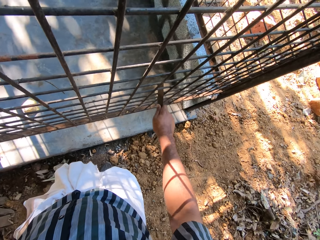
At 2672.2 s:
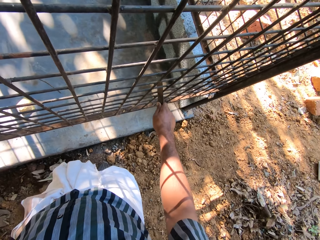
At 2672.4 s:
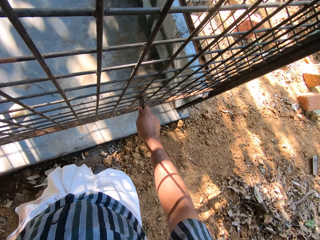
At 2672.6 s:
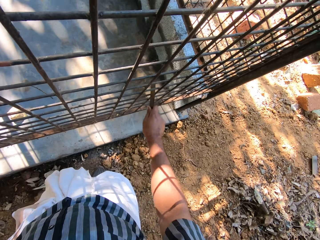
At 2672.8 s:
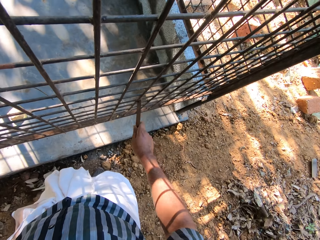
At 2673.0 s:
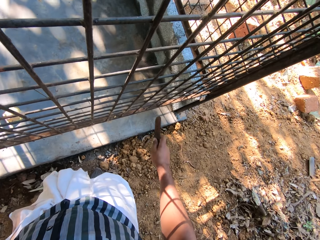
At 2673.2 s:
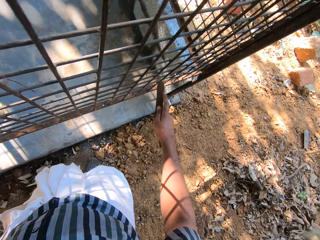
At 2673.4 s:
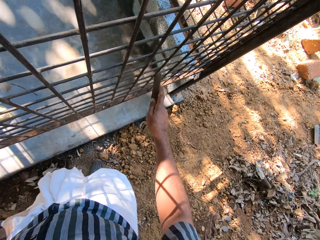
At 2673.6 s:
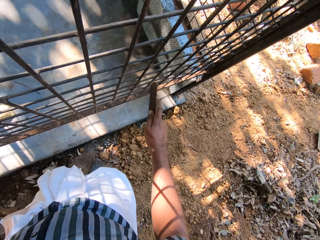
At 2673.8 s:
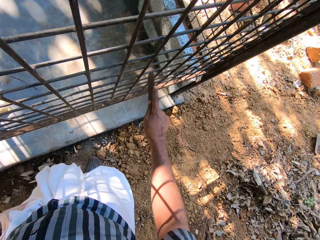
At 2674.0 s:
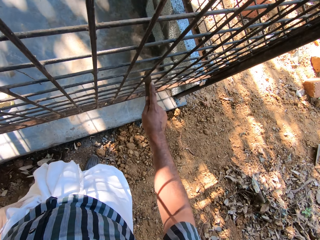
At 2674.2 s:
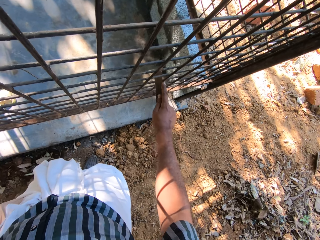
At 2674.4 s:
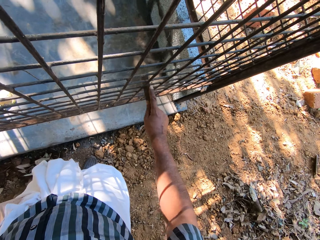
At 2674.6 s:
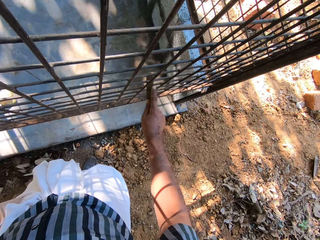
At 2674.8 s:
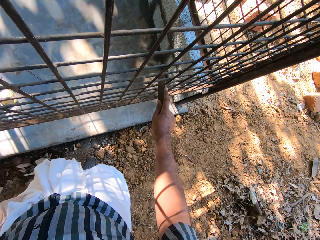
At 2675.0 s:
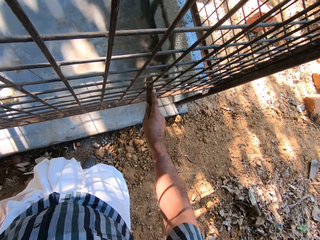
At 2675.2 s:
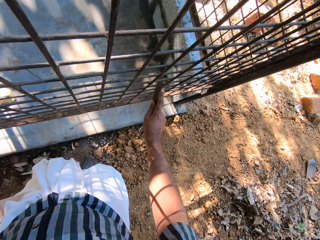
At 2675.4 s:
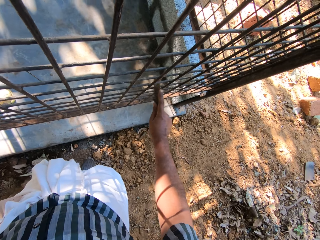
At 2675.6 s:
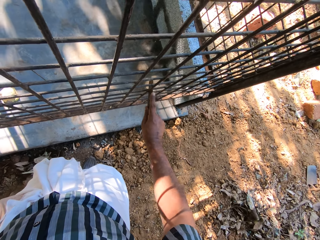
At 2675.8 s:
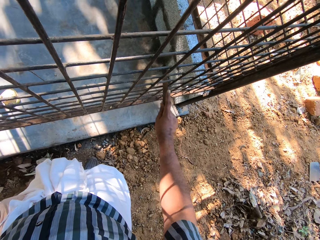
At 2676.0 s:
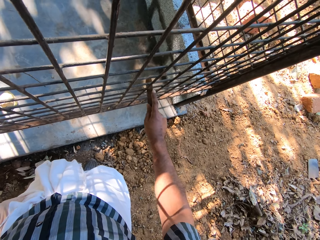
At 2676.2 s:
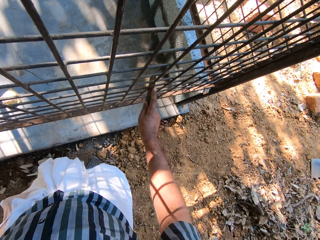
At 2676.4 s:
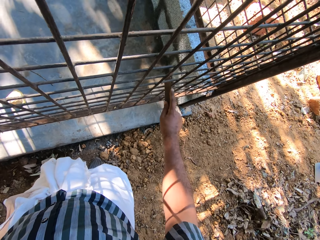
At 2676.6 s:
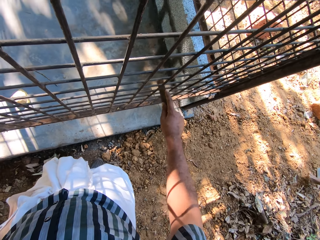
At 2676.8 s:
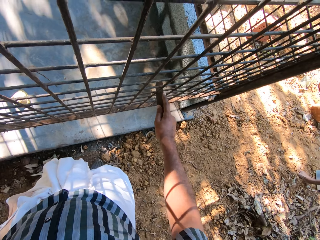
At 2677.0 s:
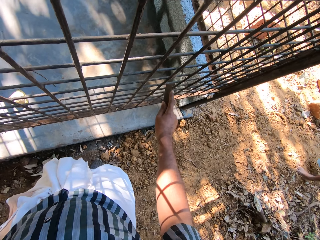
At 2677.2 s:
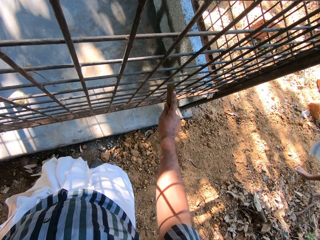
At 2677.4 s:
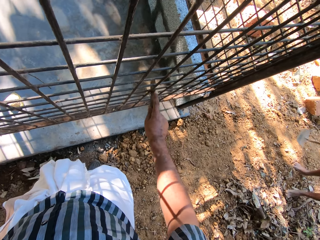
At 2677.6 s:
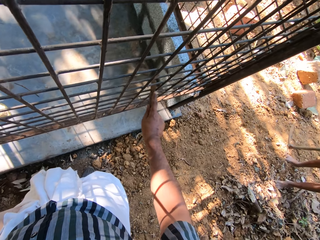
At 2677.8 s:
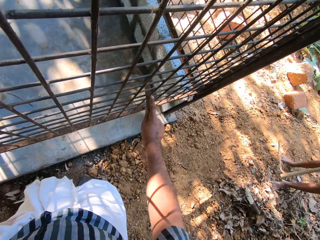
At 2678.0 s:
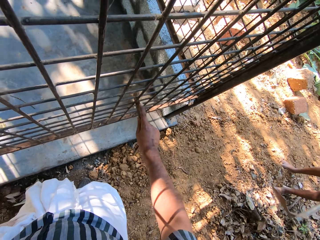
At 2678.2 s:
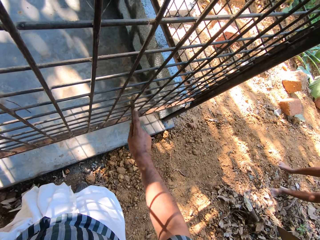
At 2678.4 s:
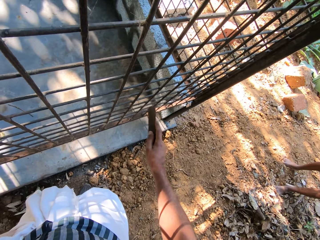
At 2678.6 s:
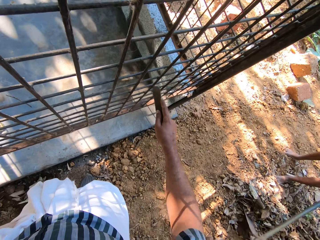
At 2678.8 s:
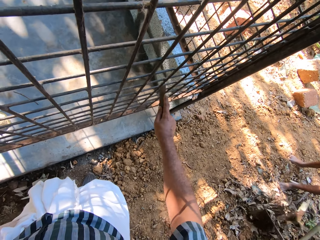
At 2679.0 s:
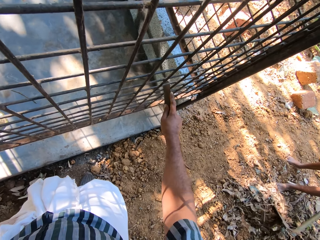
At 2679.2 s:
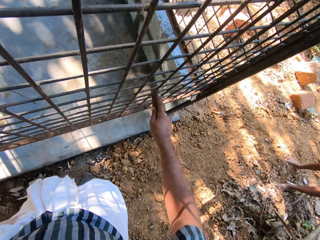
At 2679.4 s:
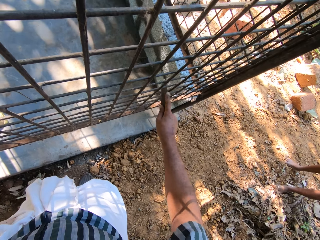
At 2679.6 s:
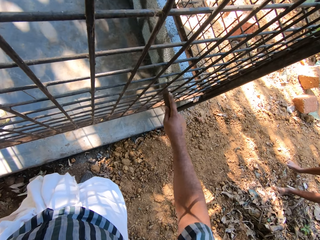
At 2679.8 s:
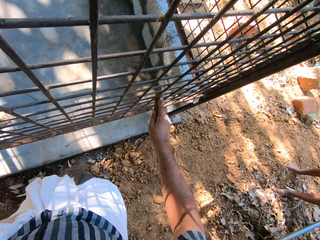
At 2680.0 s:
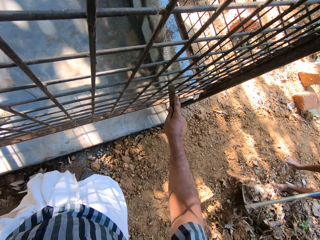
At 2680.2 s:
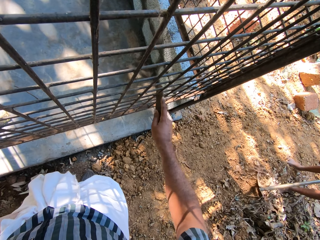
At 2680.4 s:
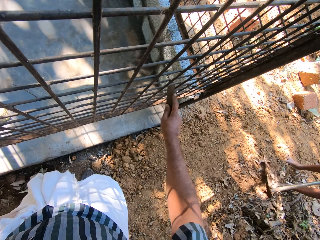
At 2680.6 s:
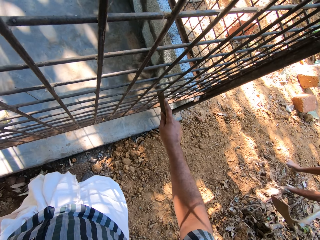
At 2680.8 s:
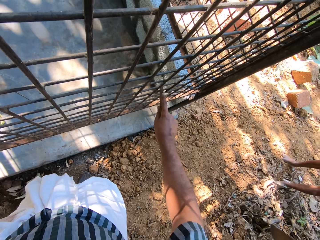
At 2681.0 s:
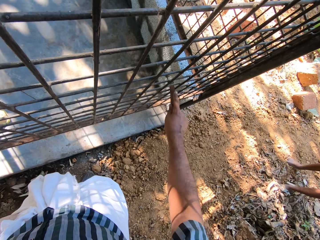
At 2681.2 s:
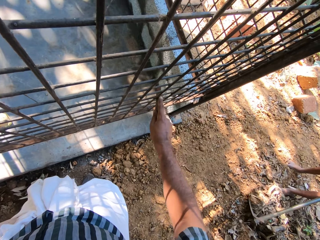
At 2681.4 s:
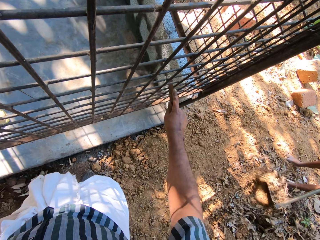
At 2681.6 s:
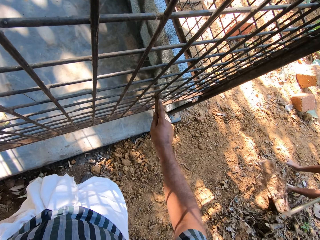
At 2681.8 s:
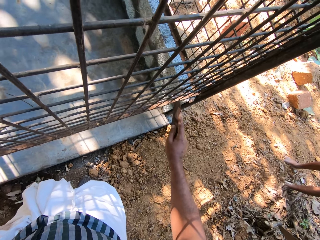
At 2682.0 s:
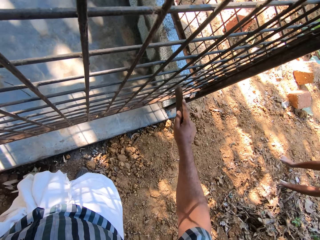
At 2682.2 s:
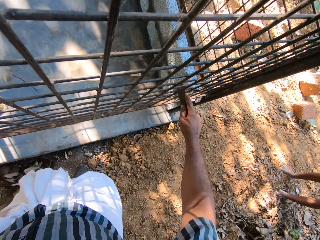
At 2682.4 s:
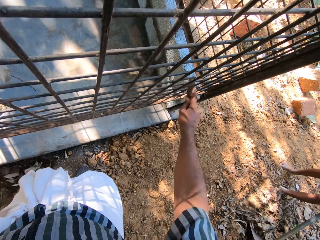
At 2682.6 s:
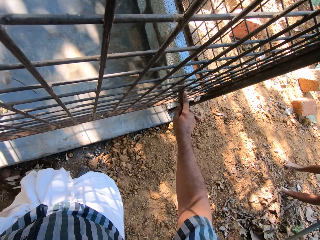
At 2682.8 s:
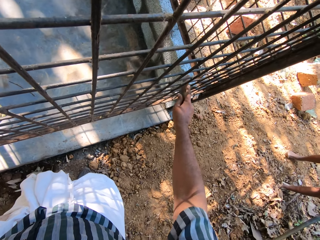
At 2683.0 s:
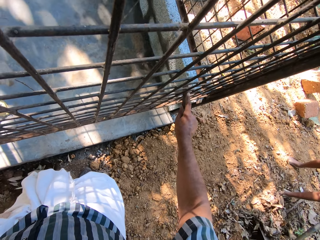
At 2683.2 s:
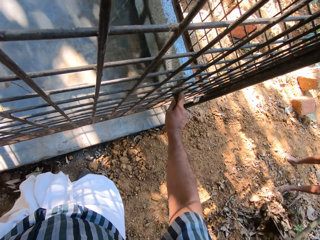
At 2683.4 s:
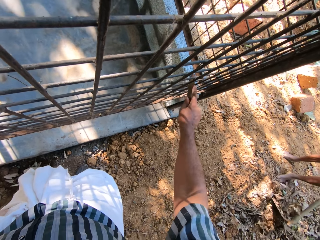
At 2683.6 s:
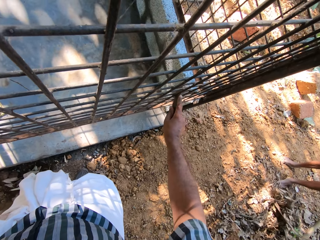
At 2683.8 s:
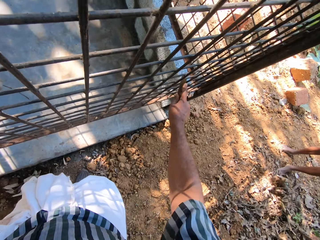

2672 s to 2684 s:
The camera wearer removes the rod from the steel. They rub the steel with the rod. They remove the rod from the steel. They rub the steel with the rod.

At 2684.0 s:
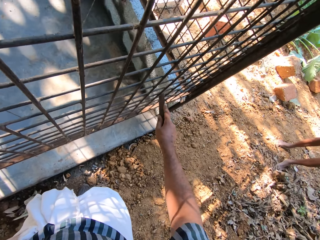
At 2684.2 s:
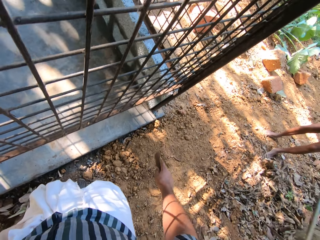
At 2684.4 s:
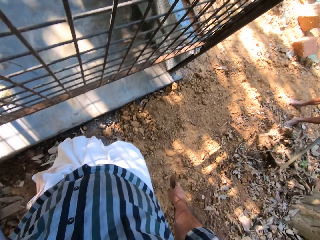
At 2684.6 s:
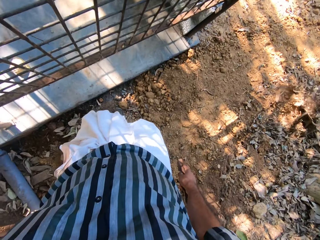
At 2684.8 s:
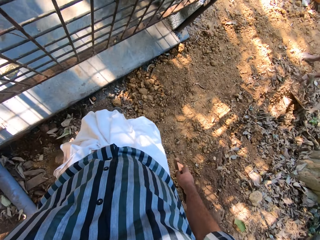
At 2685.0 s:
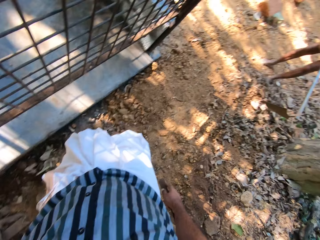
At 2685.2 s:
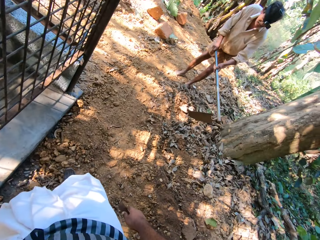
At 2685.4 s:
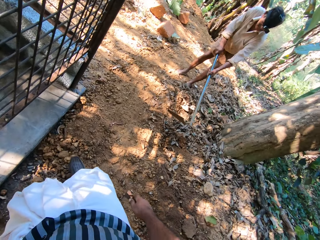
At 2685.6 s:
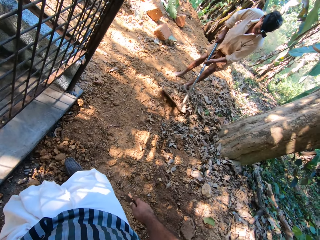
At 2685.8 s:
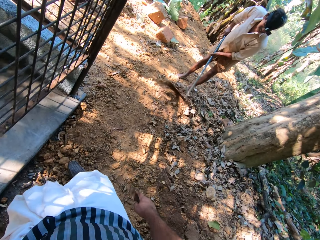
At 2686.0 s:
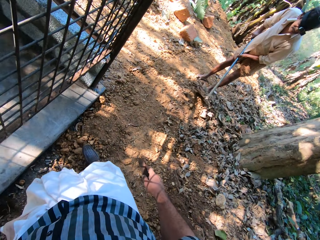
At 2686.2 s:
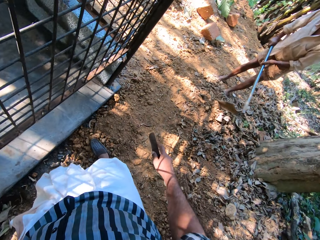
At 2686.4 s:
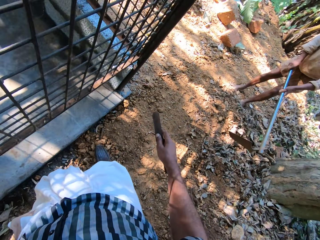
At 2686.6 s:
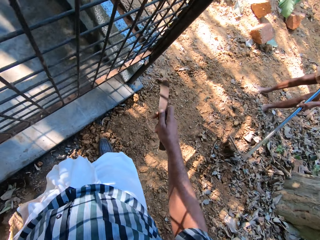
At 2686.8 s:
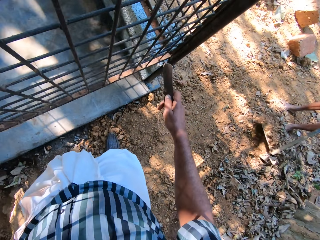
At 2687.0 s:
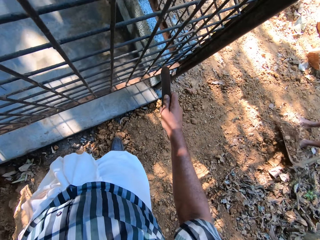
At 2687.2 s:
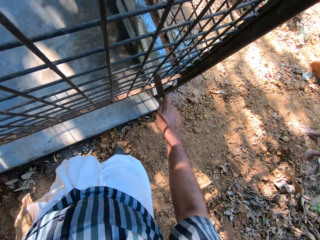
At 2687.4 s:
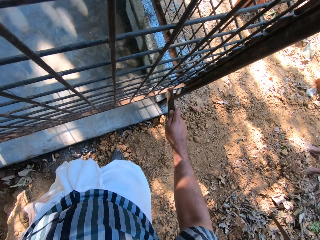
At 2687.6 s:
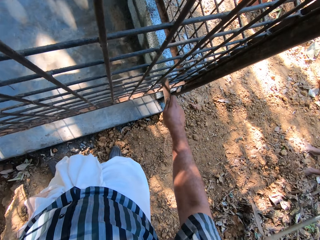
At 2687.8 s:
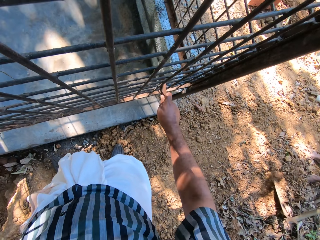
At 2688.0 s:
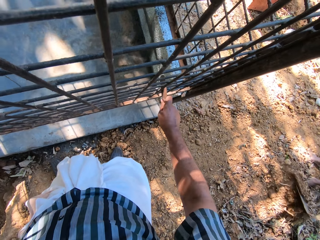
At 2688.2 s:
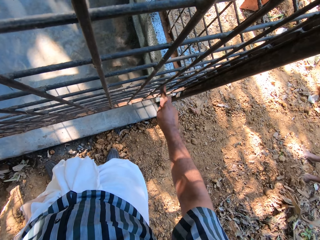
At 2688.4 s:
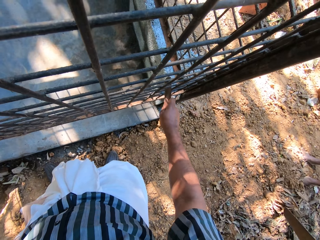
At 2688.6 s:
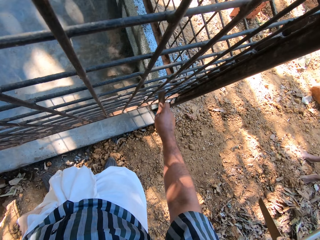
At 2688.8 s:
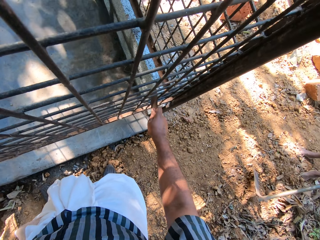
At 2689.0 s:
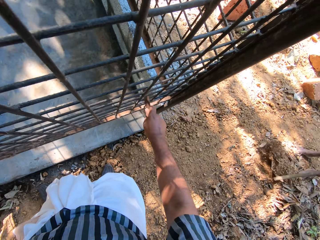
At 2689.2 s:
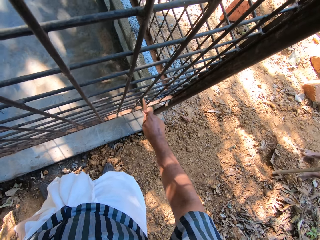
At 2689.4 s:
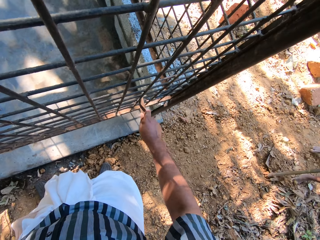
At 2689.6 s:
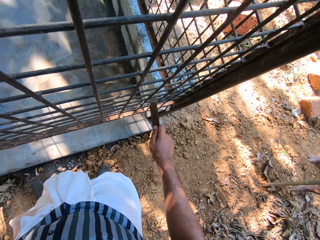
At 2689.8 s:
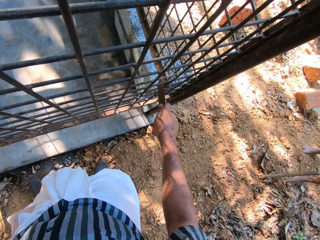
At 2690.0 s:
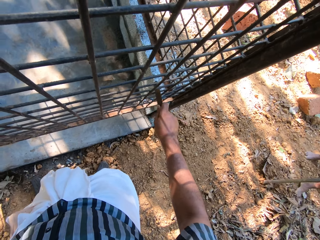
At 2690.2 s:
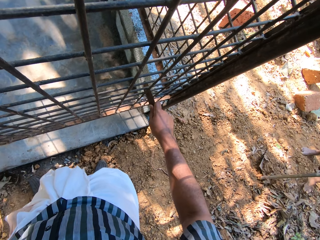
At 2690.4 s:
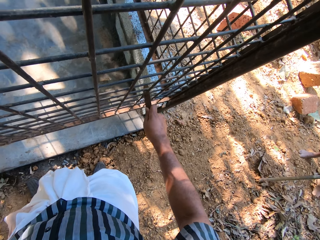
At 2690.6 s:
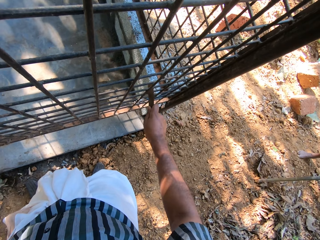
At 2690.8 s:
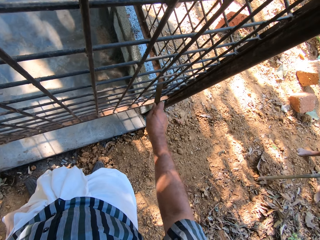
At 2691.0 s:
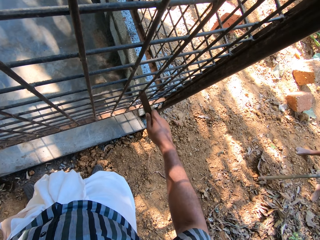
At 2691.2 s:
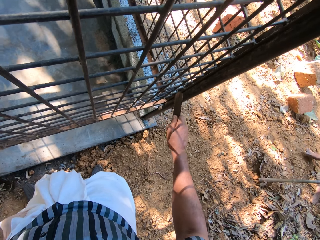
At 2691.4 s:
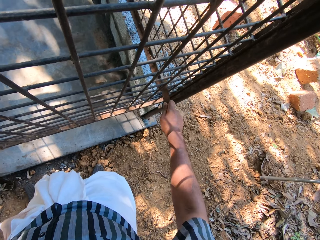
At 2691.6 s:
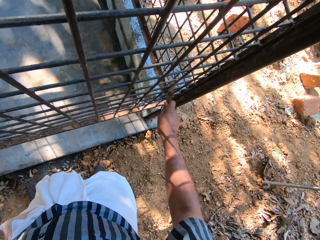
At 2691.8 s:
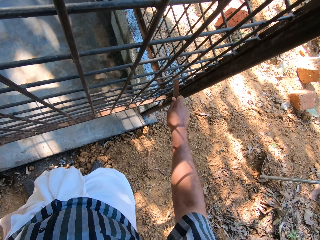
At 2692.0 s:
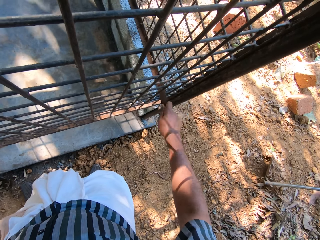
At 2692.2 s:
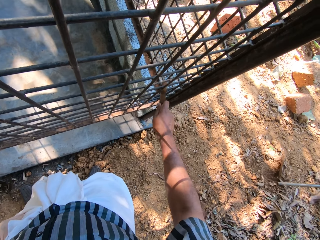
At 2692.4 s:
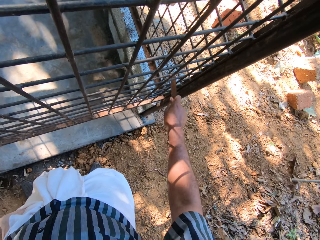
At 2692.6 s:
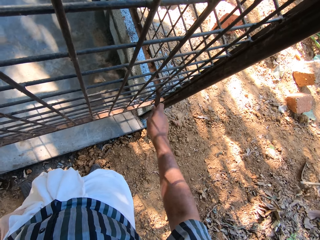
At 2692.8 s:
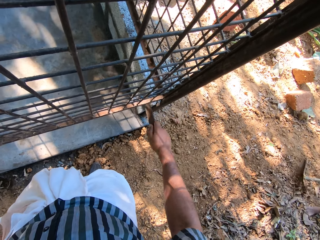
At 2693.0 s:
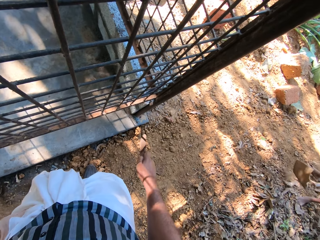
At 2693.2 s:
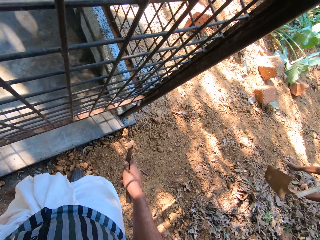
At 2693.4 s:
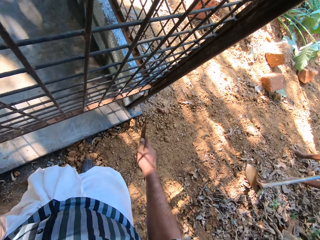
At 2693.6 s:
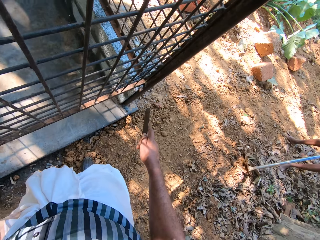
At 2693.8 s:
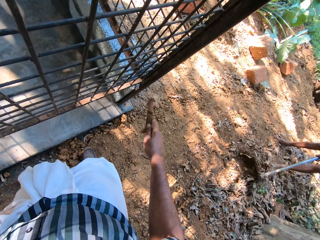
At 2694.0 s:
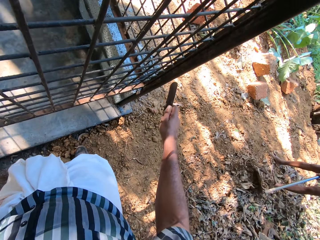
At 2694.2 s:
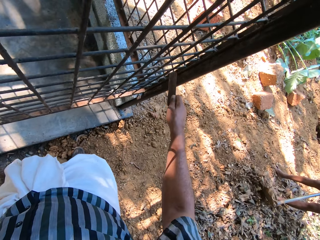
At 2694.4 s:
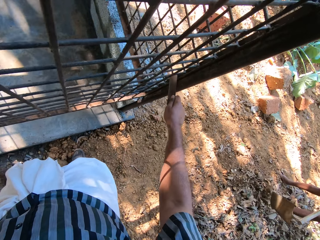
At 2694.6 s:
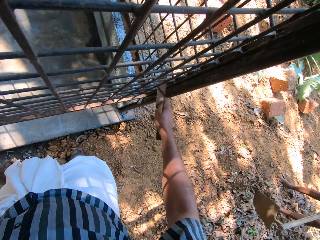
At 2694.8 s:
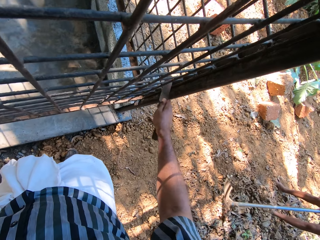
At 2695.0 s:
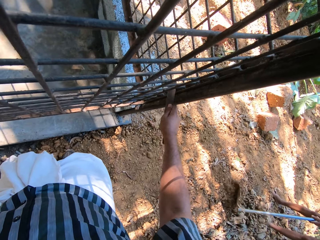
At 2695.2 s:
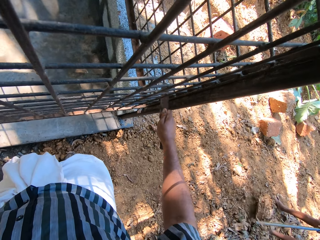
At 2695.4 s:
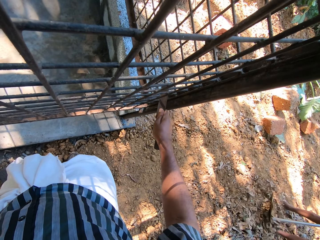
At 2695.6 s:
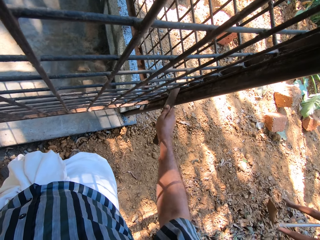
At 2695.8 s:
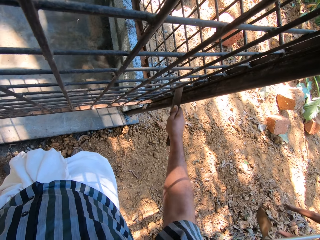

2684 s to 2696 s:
The camera wearer stops rubbing the rod on the steel. They look at a person. The person digs the garden with a shovel. The camera wearer puts the rod on the steel. They rub the steel with the rod. They stop rubbing the steel. They rub the steel with the rod. They stop rubbing the steel. The person digs the garden with the shovel. The camera wearer rubs the steel with the rod.
